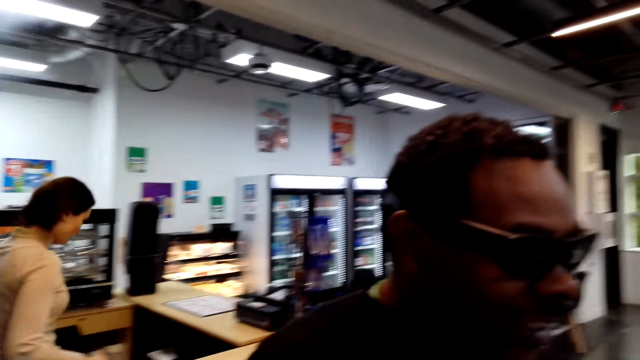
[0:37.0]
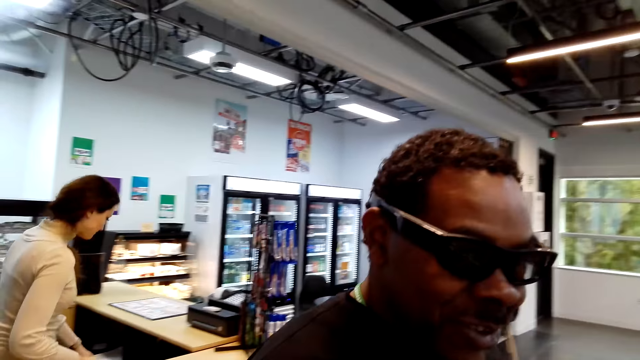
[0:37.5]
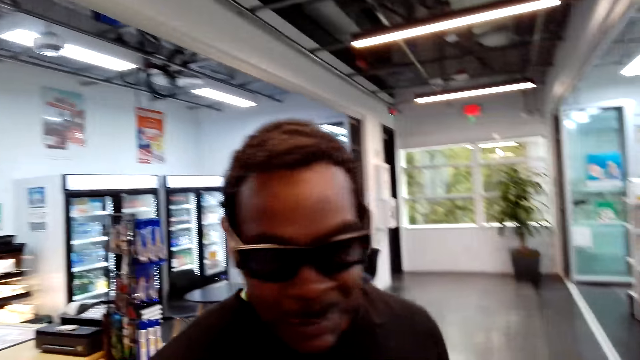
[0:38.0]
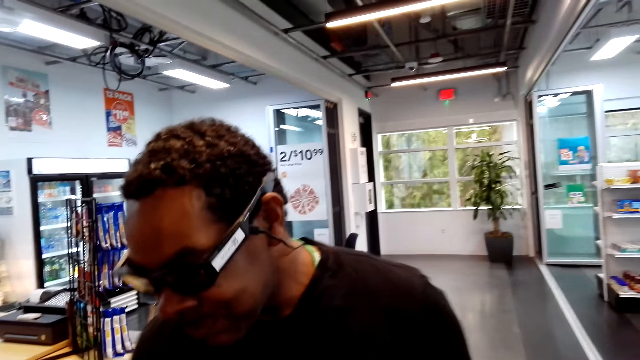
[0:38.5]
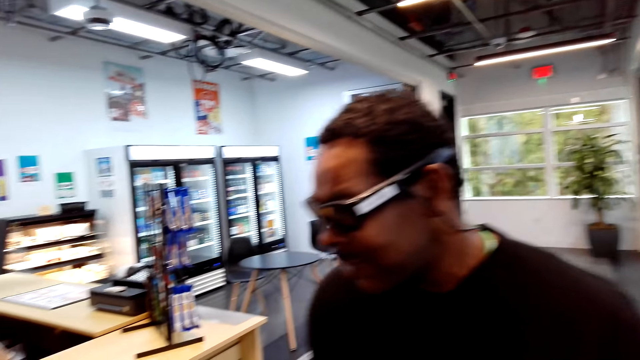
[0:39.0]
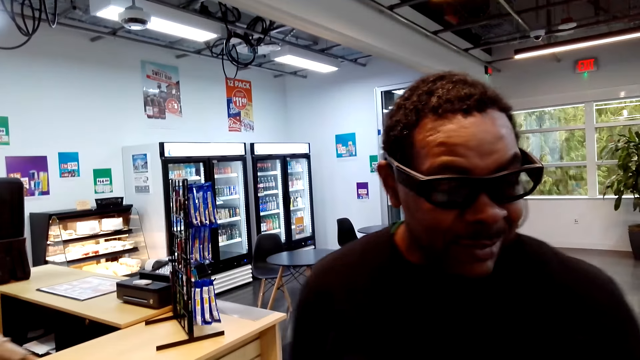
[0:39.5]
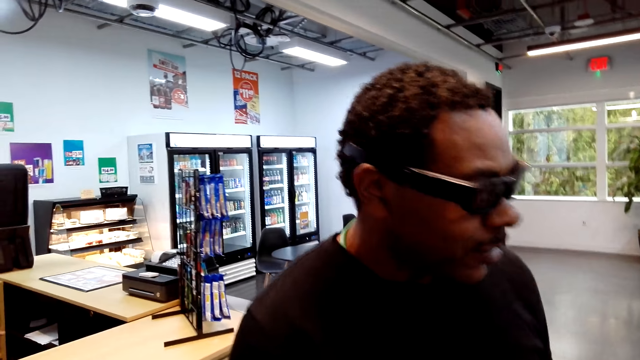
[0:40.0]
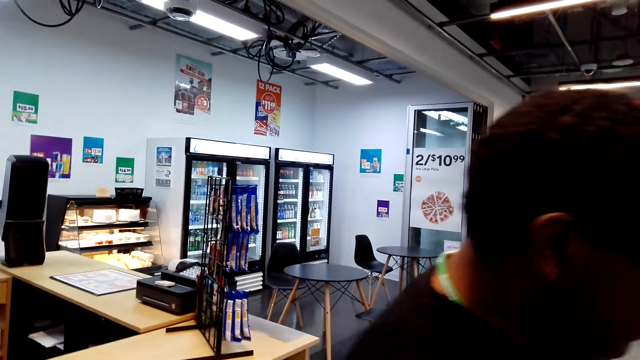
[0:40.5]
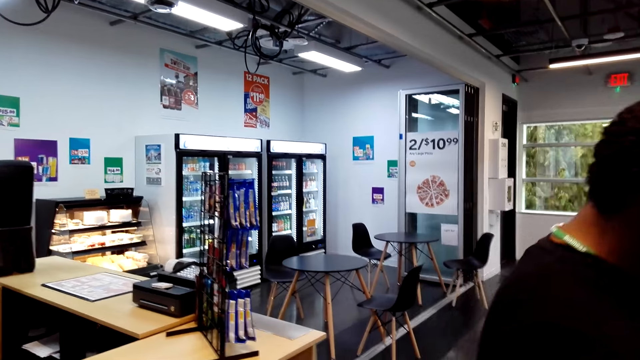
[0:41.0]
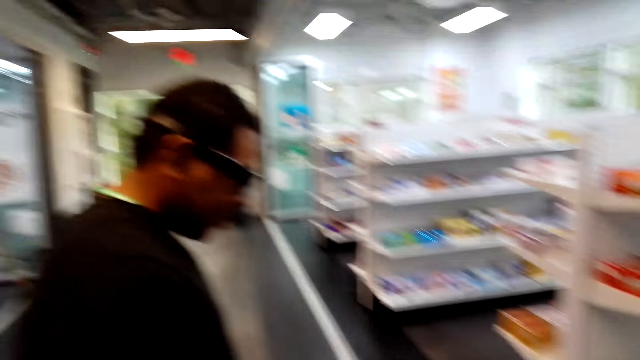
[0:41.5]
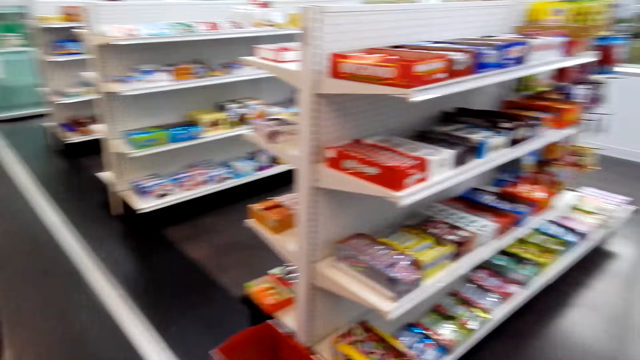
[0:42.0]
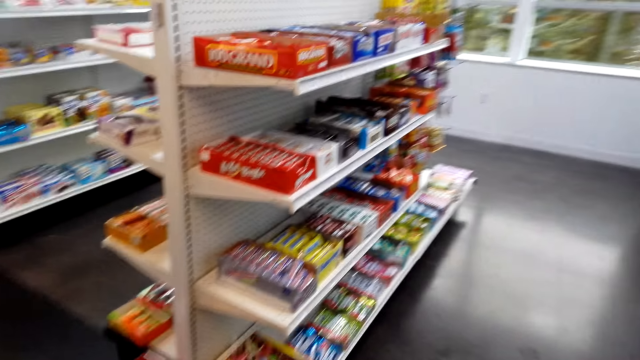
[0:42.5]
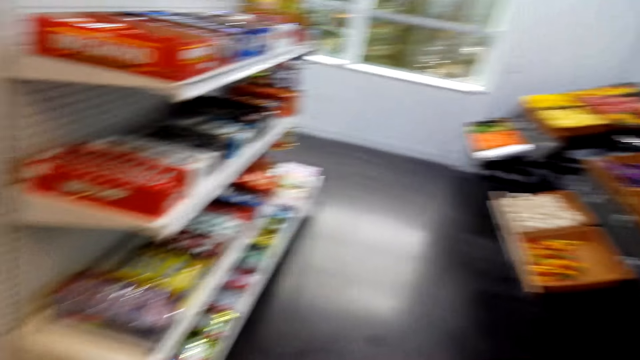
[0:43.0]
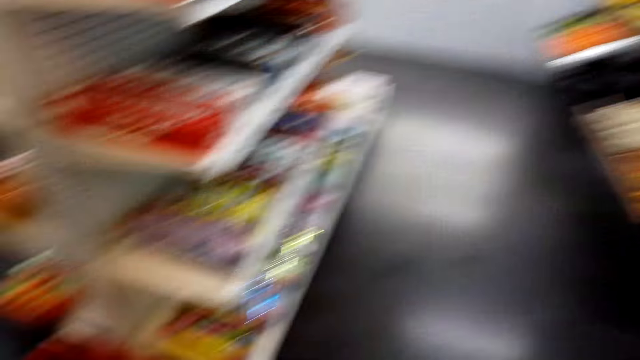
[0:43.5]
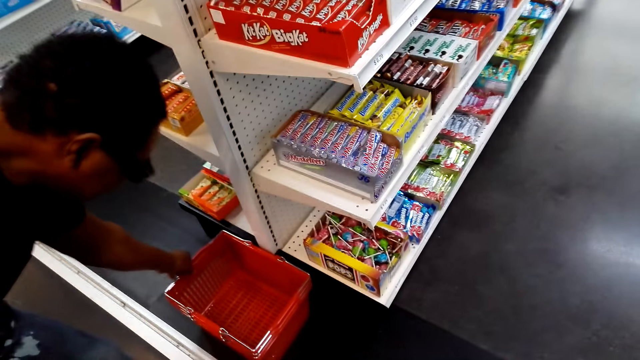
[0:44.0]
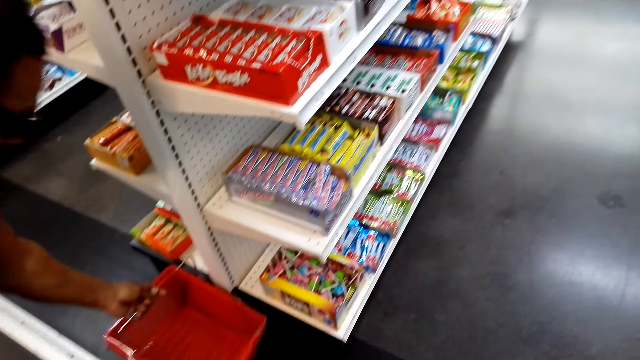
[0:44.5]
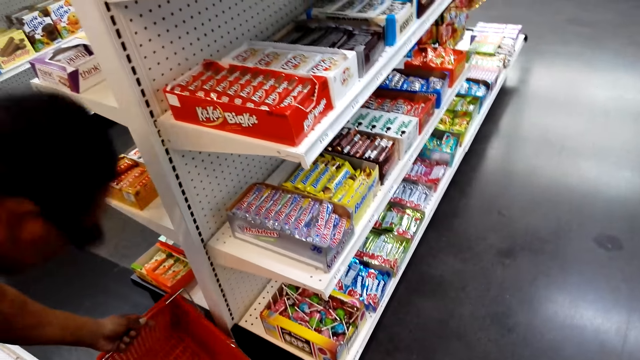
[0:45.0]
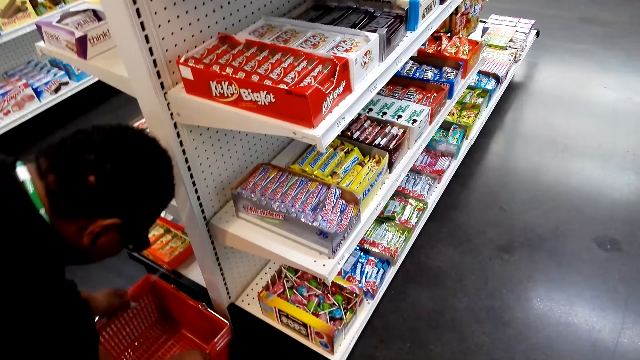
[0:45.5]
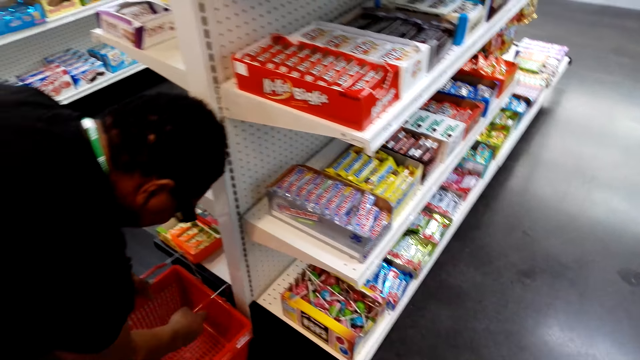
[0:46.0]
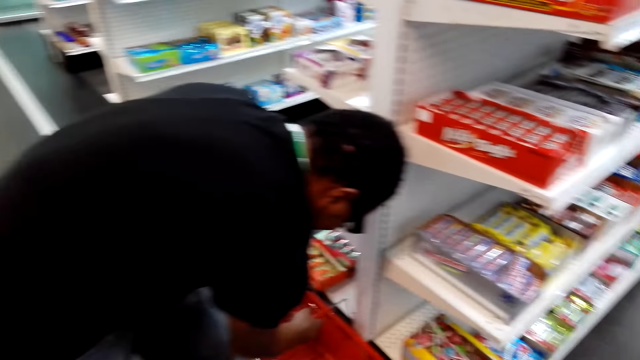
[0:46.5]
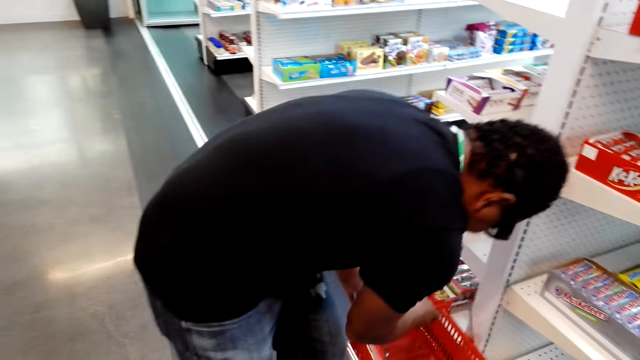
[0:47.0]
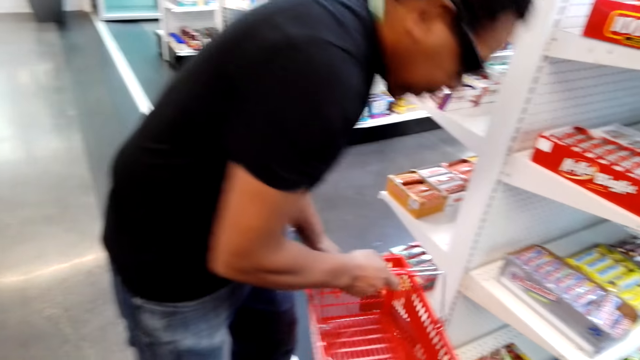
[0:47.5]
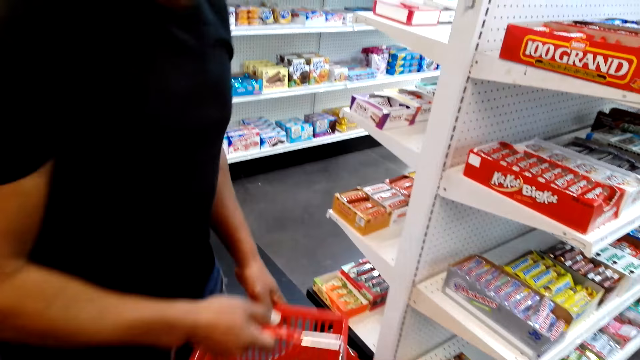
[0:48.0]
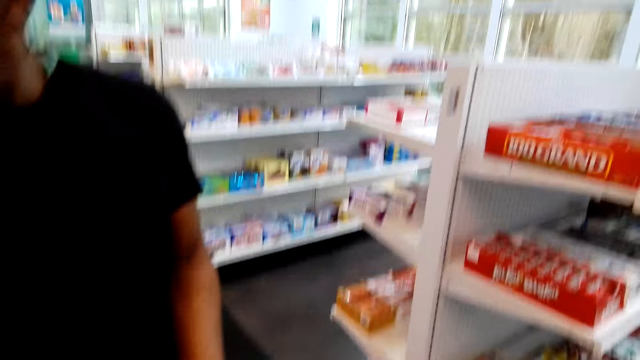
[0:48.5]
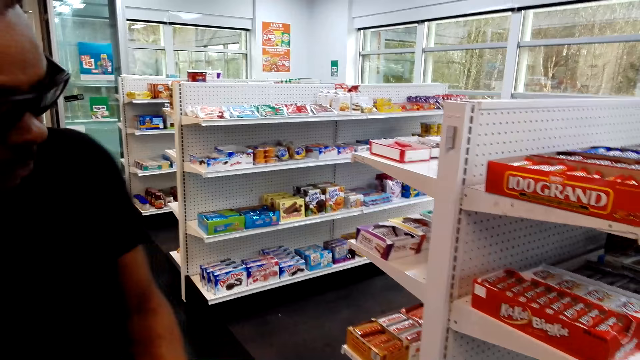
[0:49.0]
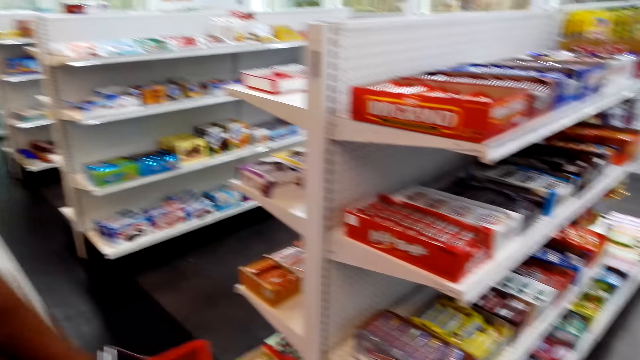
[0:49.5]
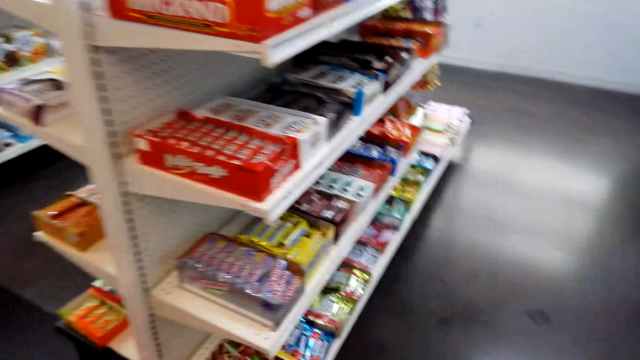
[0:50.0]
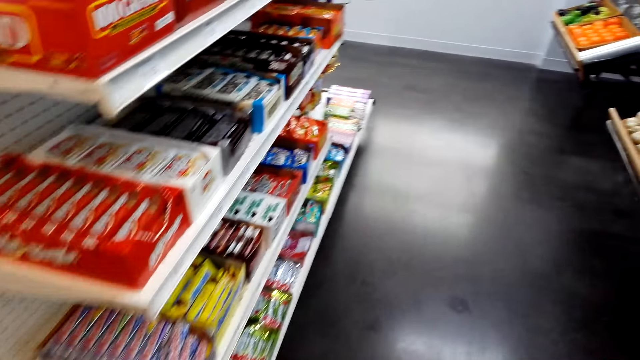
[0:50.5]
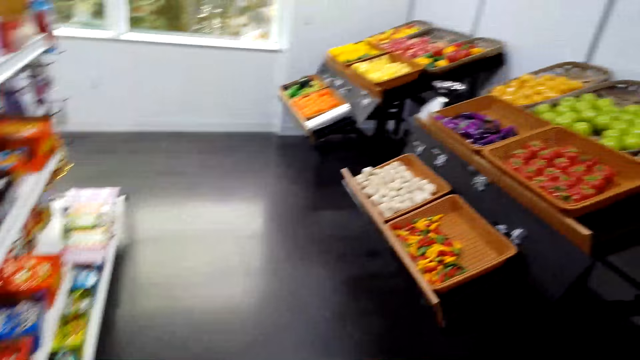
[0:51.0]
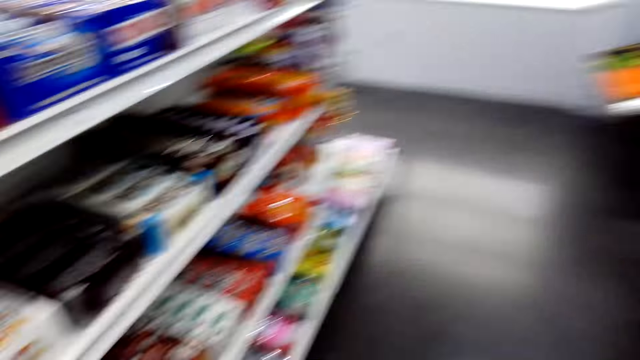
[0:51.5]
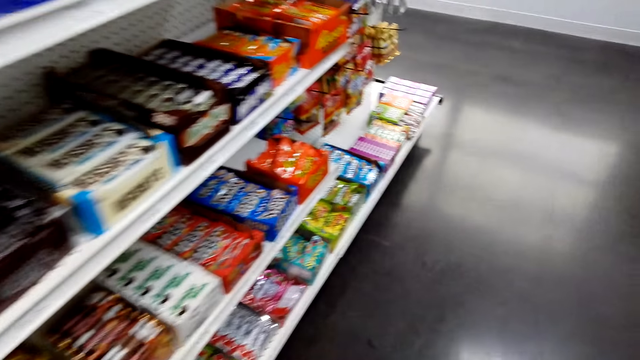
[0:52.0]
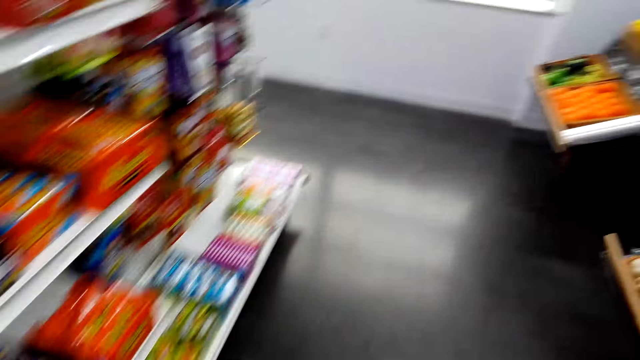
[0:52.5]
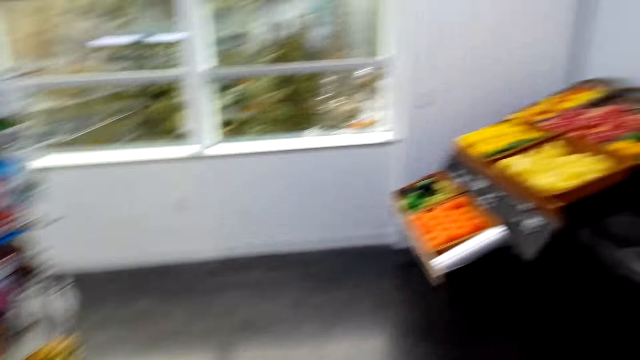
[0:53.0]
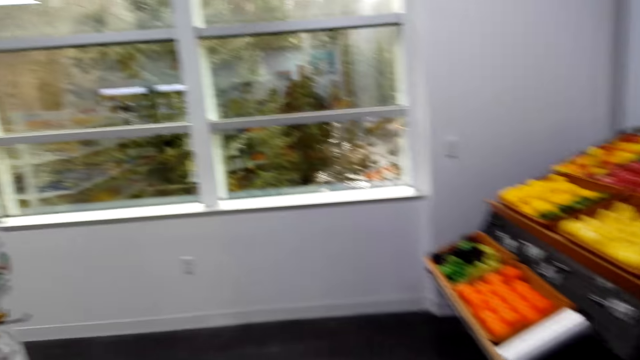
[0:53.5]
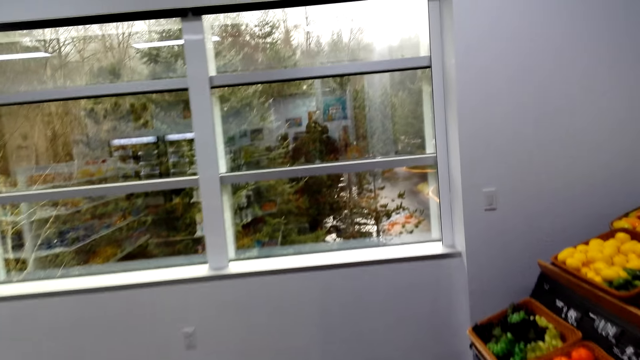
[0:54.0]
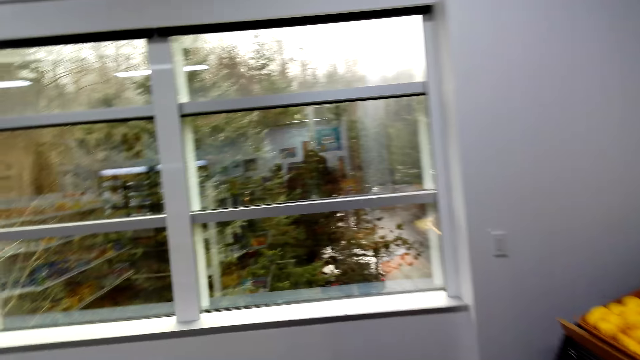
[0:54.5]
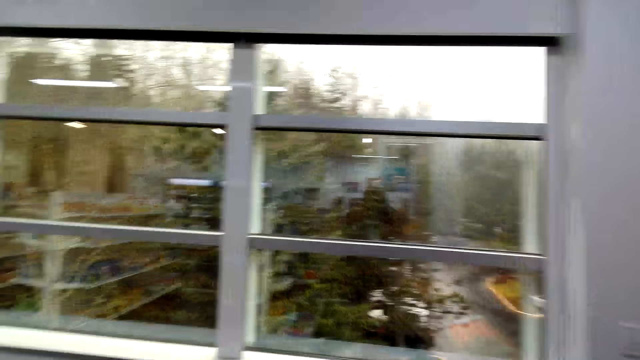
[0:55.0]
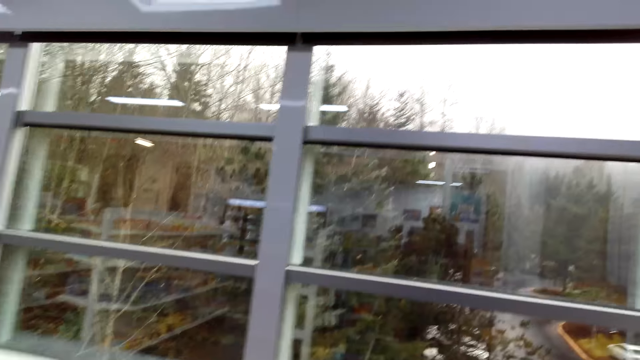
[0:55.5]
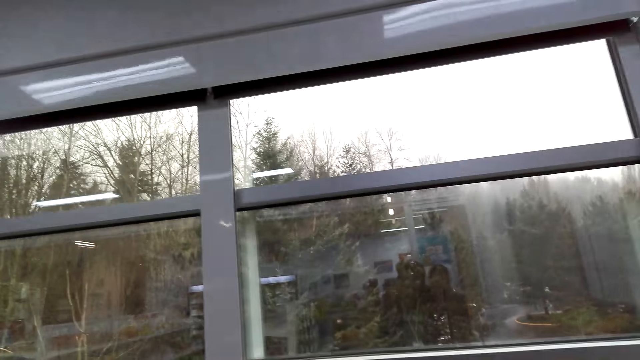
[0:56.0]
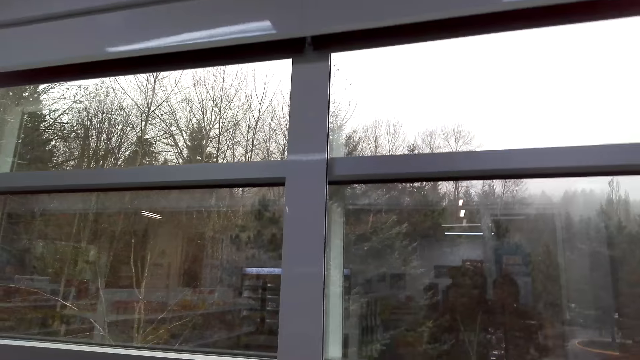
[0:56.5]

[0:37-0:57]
A man walks around the room. Another man picks up the shopping cart. A third man talks to the camera wearer. The camera wearer walks around the room.
